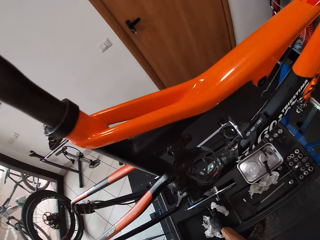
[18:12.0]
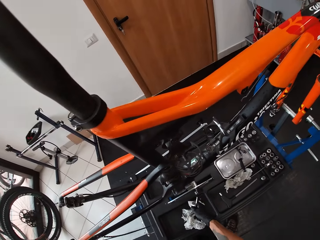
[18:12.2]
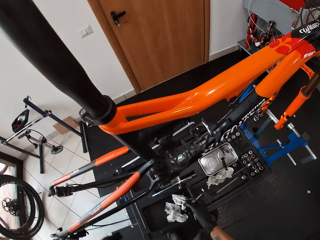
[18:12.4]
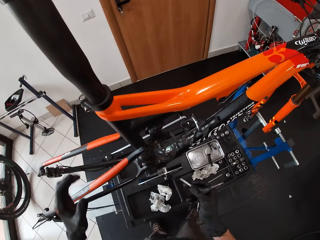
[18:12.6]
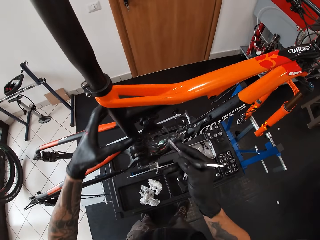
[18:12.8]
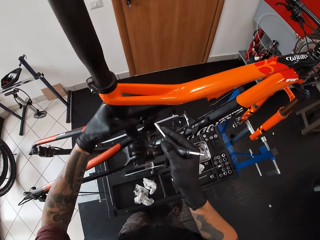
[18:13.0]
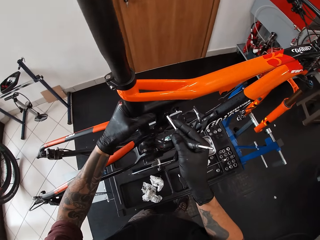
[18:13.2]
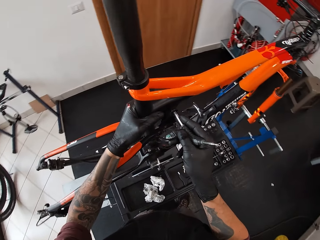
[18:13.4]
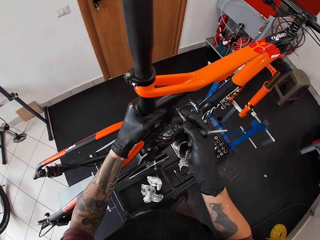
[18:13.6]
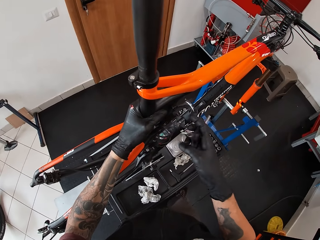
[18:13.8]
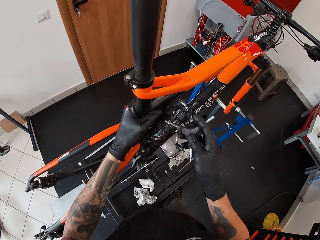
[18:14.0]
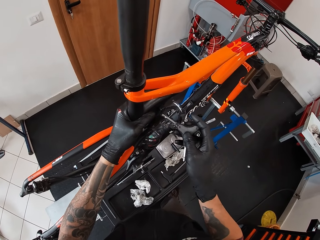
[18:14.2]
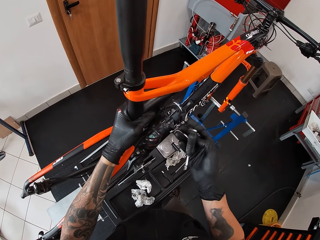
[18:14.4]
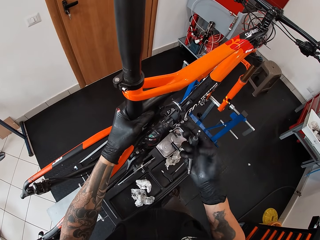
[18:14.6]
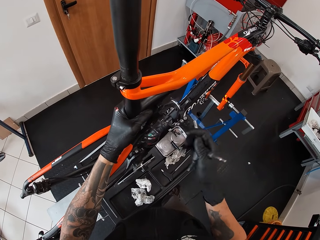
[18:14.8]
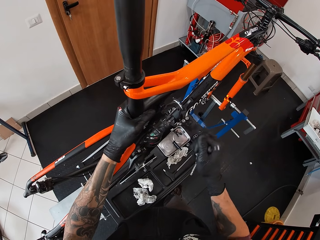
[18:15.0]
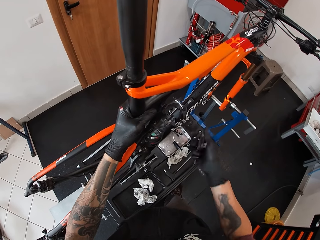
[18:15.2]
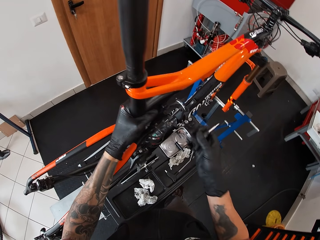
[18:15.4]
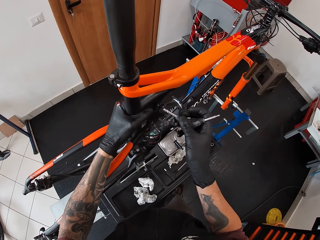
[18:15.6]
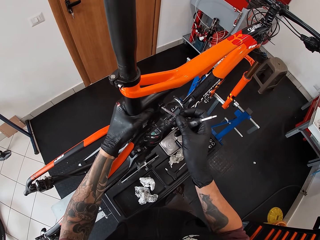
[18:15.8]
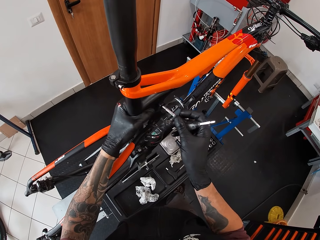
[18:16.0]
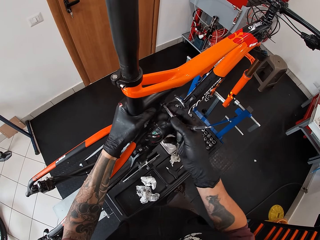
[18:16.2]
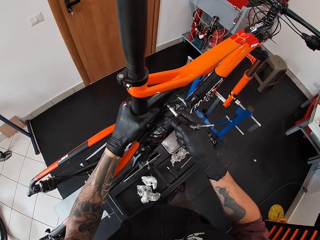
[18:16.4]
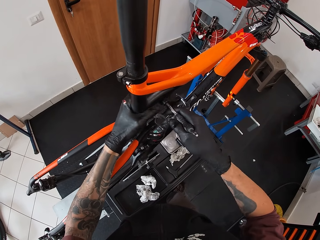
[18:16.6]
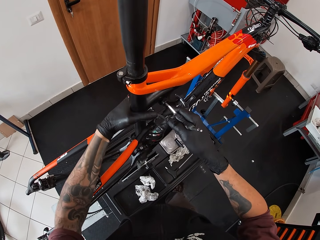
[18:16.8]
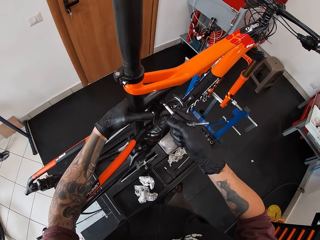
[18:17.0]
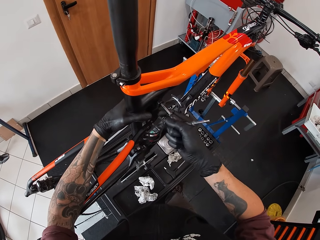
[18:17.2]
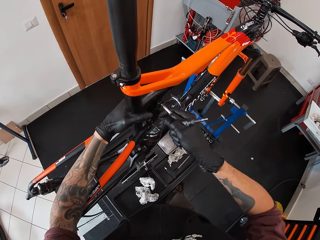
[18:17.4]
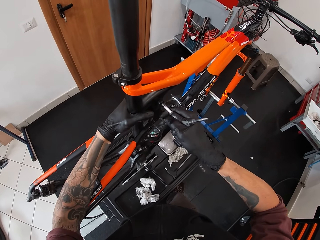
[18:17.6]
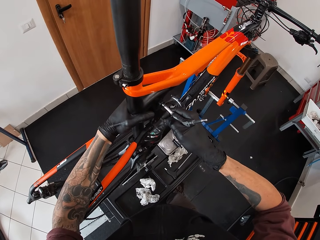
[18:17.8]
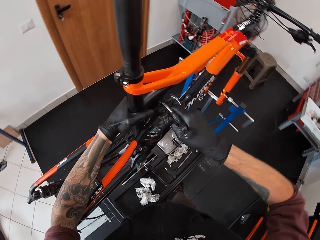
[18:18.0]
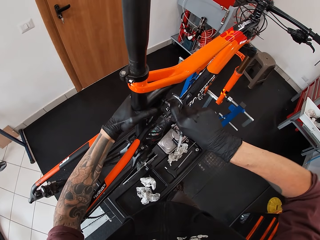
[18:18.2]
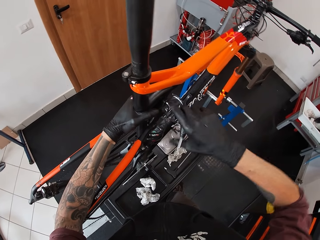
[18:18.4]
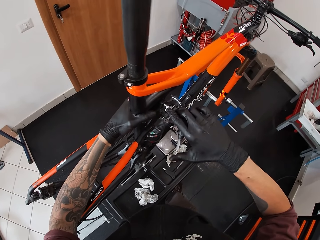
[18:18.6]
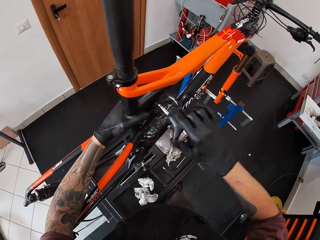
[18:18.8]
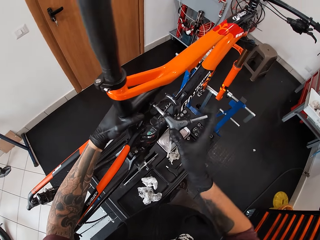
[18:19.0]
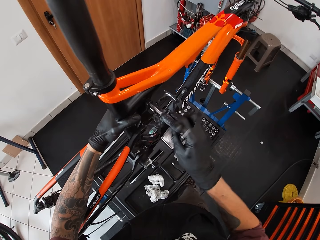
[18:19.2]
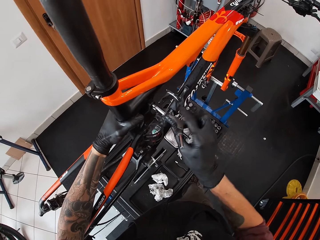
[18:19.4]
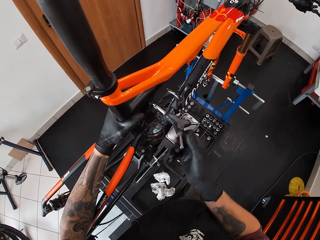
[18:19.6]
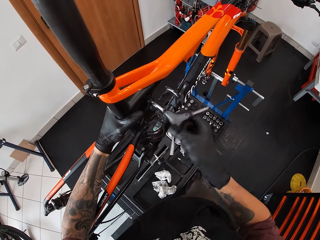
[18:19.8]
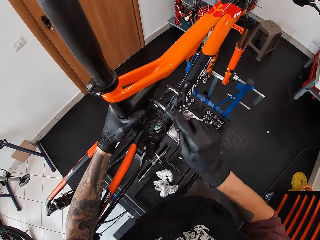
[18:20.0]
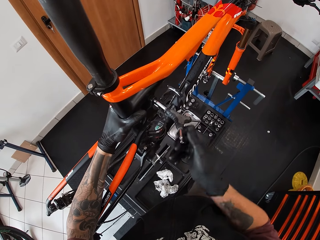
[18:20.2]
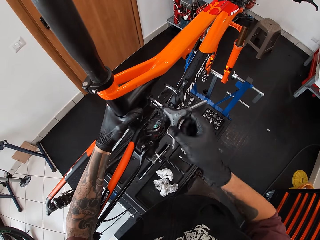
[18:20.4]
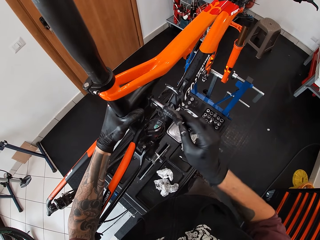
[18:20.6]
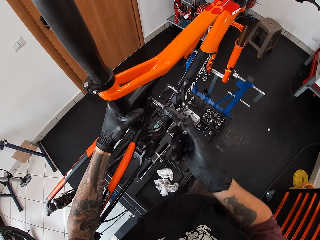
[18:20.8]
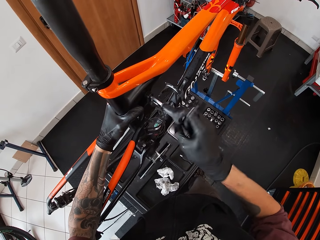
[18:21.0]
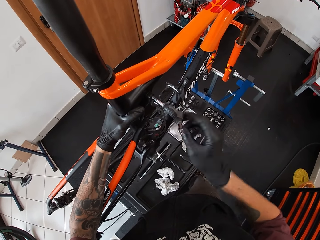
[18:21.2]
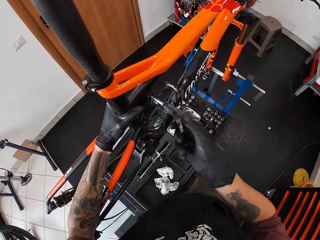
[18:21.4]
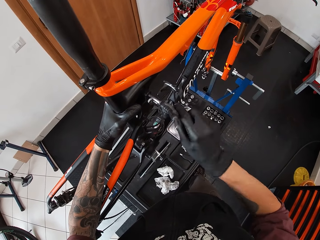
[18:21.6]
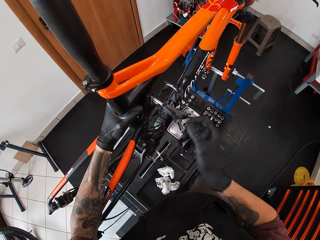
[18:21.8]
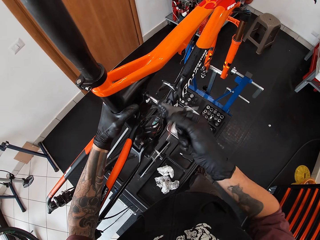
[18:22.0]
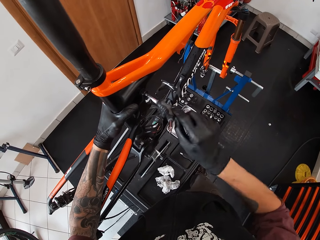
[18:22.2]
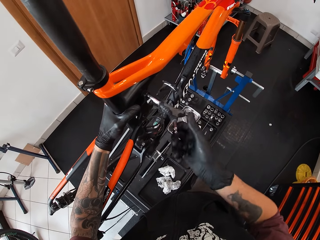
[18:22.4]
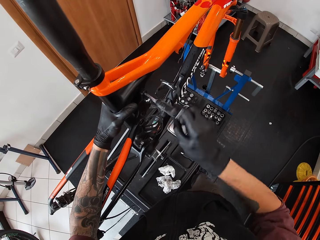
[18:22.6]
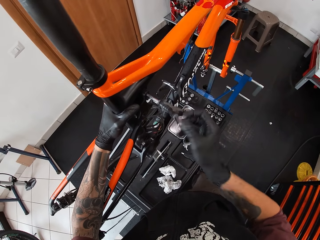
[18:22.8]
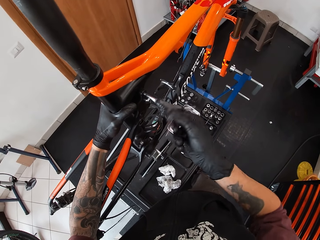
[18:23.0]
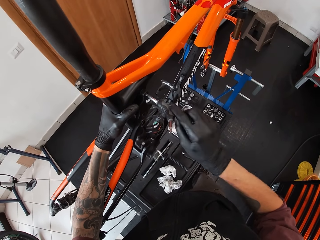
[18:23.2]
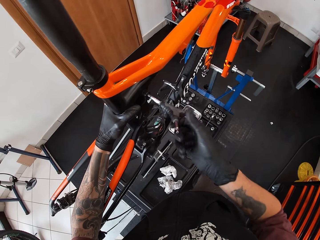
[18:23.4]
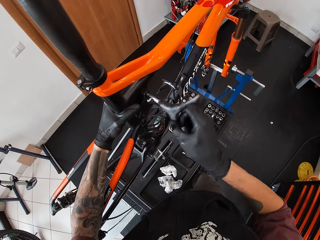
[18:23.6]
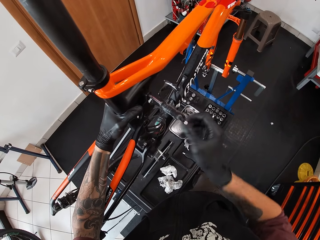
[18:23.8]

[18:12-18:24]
The camera wearer picks the three way hex wrench from the tool tray with his right gloved hand. He holds the seat post with his left gloved hand. He touches the seat post with the three way hex wrench on his right gloved hand. He holds the wrench on the bicycle bar bolt. He adjusts the three way hex wrench with his right gloved hand. He loosens the bicycle sit stay with the Allen key in his gloved right hand. He repairs the bicycle.

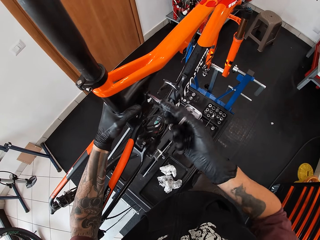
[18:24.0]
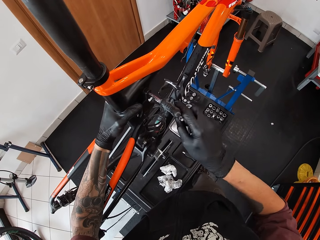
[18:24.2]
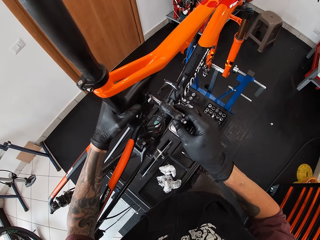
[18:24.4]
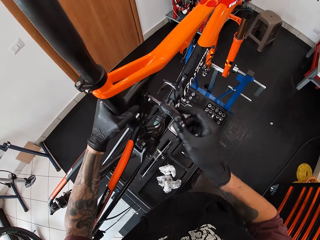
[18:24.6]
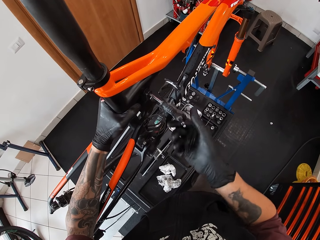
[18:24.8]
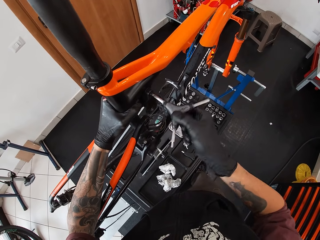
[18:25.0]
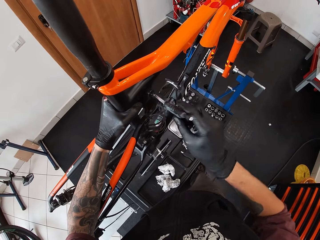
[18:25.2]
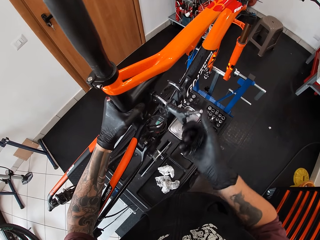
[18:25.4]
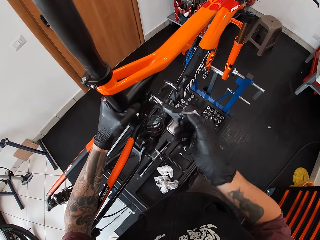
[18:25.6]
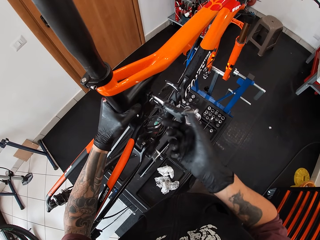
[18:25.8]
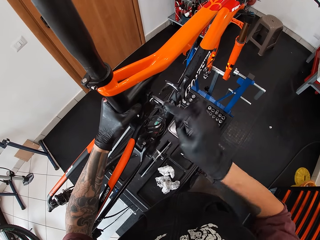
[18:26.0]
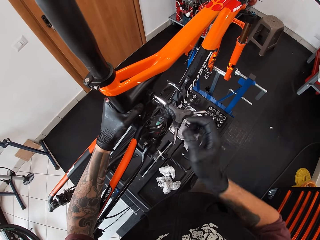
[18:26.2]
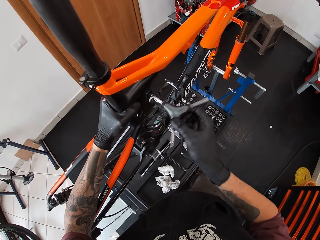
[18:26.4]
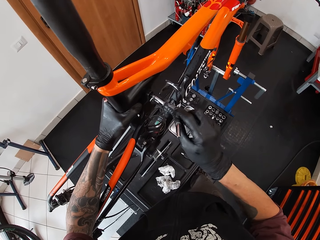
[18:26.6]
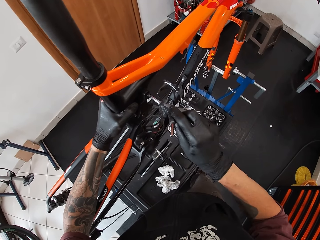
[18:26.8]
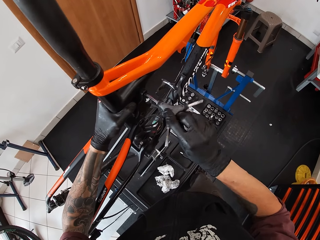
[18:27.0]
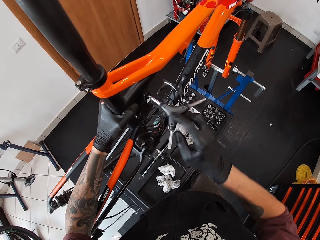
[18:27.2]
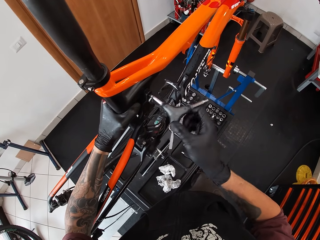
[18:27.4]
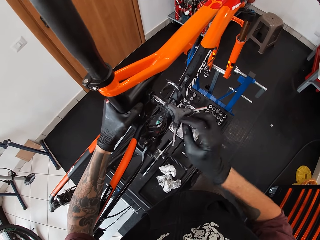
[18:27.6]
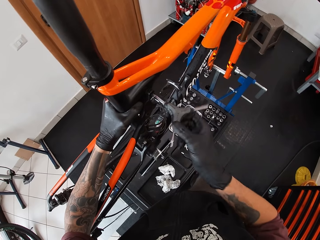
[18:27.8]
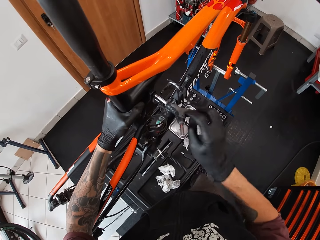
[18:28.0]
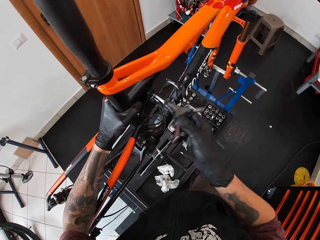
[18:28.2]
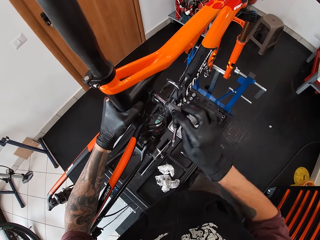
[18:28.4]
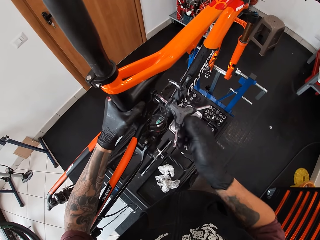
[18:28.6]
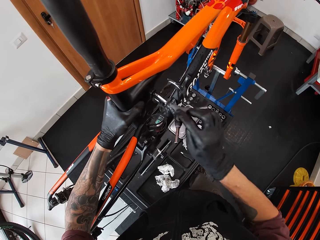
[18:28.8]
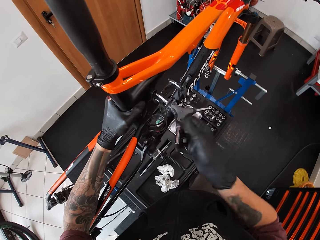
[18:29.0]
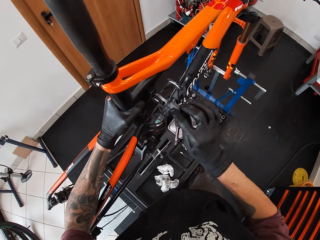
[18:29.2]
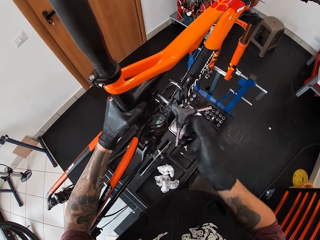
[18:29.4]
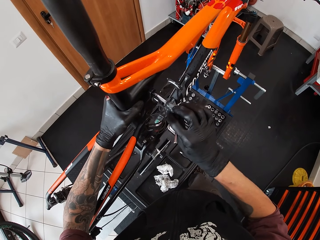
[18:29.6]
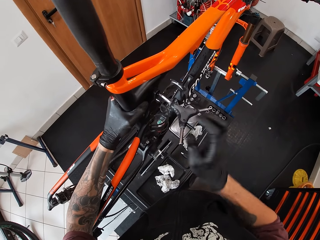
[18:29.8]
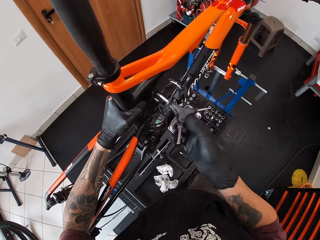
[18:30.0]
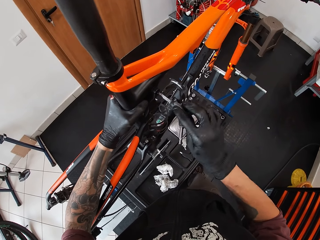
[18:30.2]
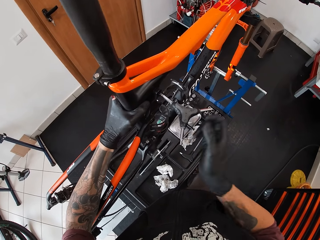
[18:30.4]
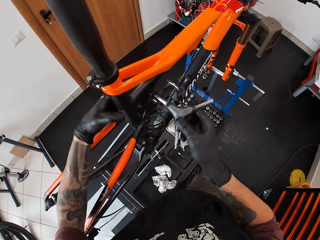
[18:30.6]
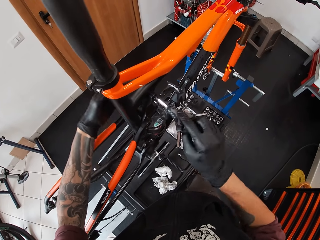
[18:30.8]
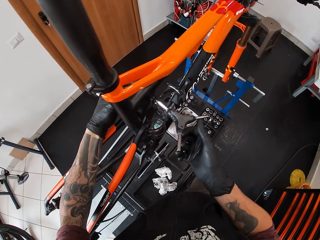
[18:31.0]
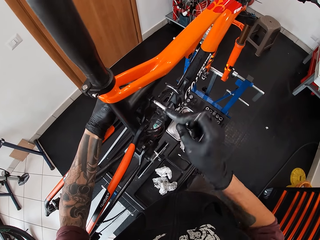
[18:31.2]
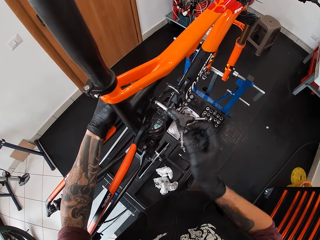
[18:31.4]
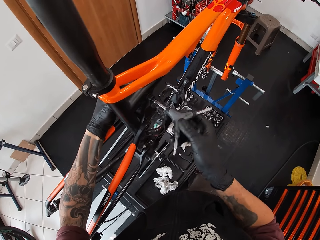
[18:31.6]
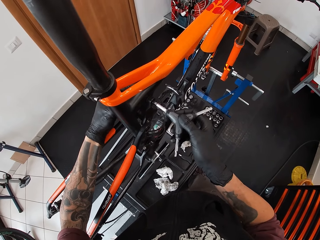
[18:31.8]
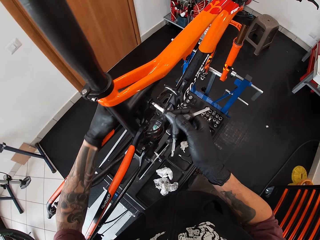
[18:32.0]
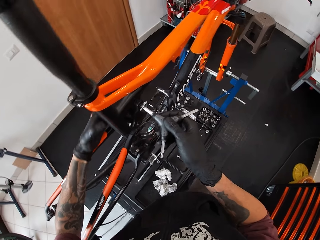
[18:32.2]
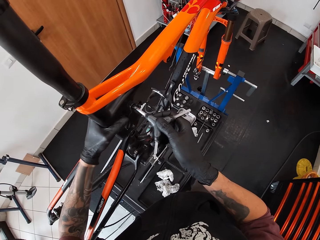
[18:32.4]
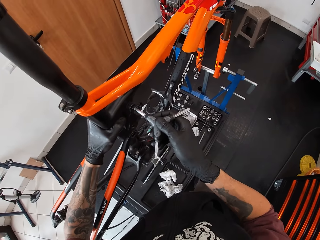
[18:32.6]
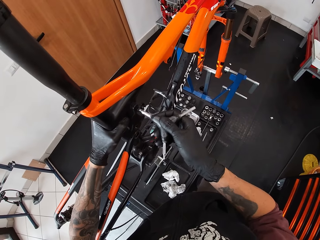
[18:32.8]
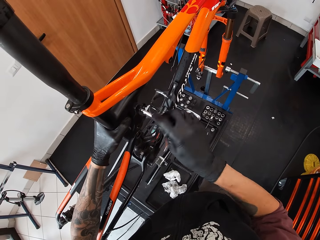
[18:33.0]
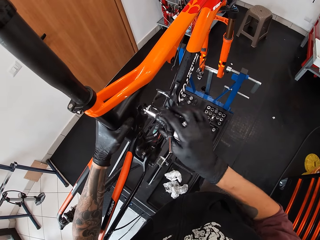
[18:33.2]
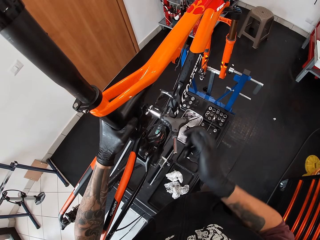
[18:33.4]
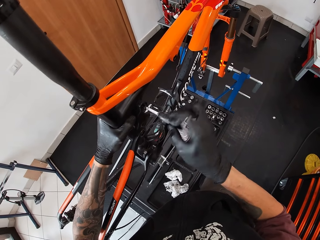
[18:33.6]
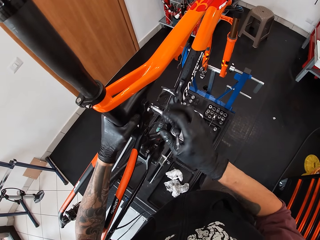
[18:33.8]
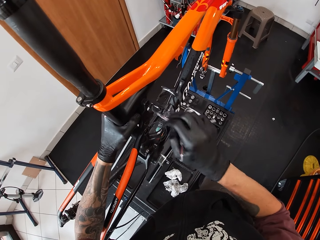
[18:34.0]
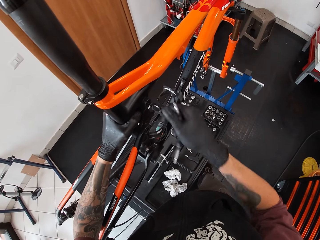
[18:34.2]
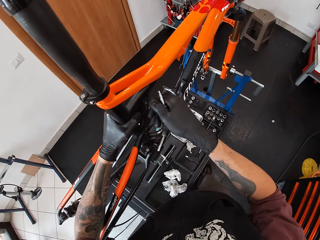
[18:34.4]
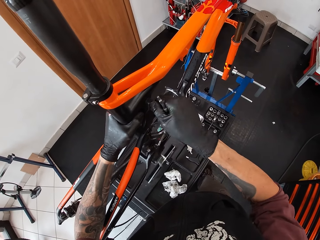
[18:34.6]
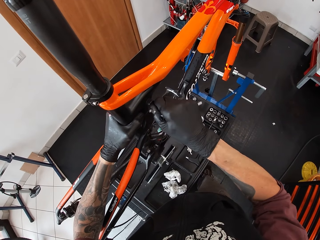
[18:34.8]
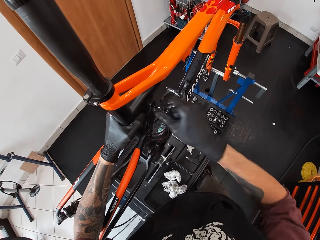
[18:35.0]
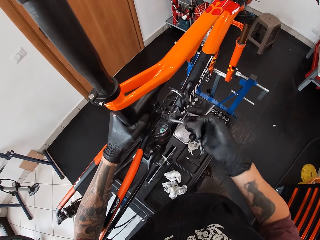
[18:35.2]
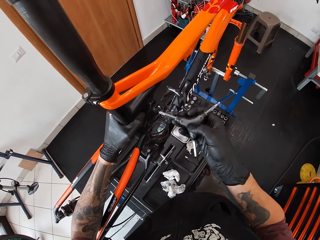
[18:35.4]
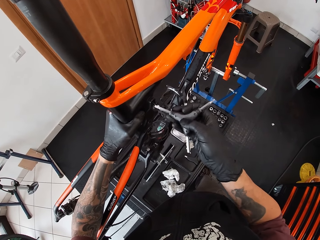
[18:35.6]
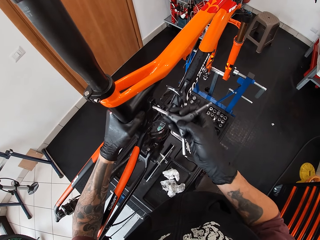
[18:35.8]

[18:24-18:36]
The camera wearer loosens the bolt in the bicycle's sit stay on the work bench with his gloved right hand. He loosens the bicycle's sit stay on the work bench with the Allen key in his gloved right hand.
